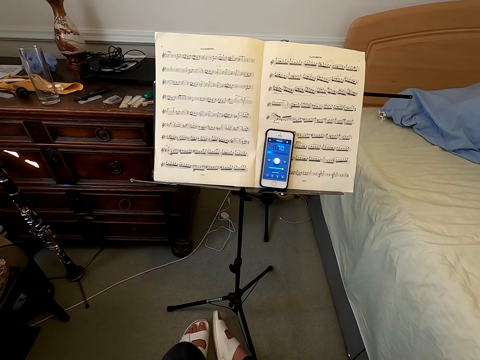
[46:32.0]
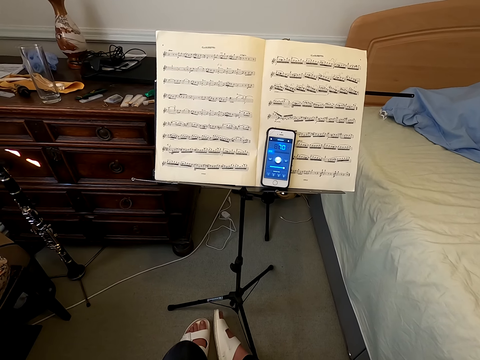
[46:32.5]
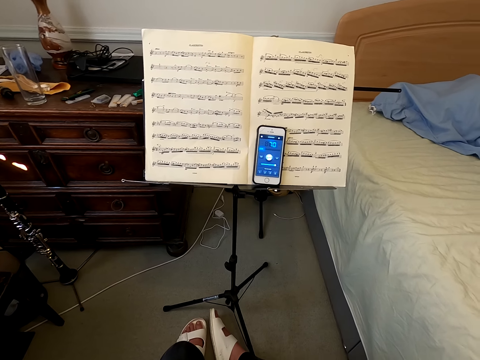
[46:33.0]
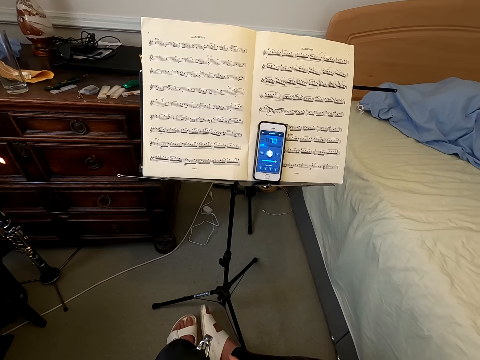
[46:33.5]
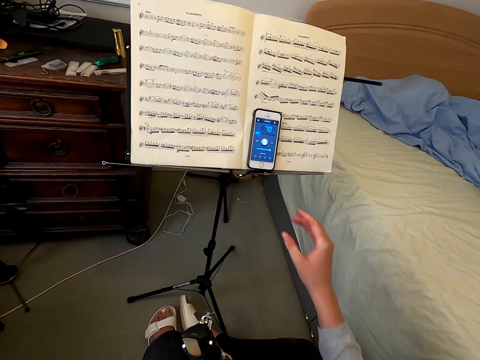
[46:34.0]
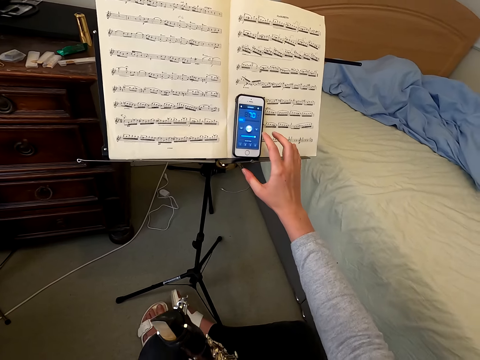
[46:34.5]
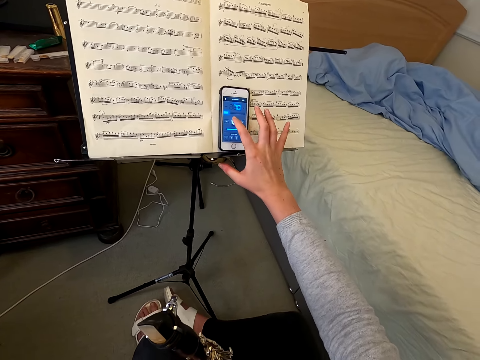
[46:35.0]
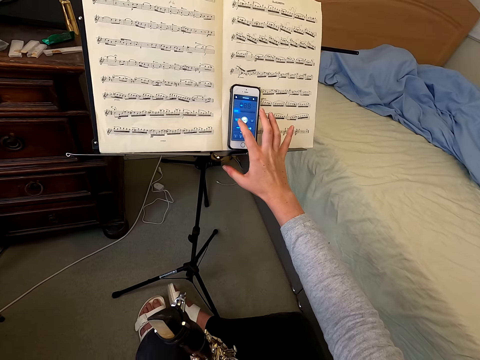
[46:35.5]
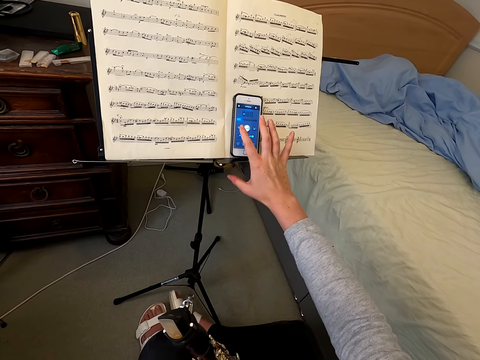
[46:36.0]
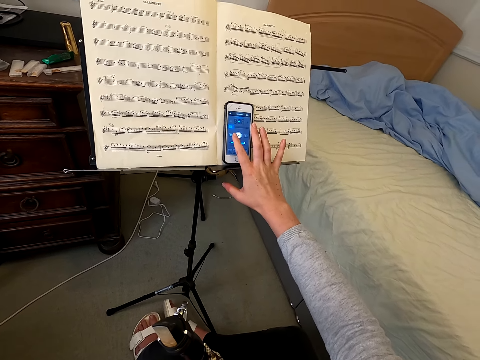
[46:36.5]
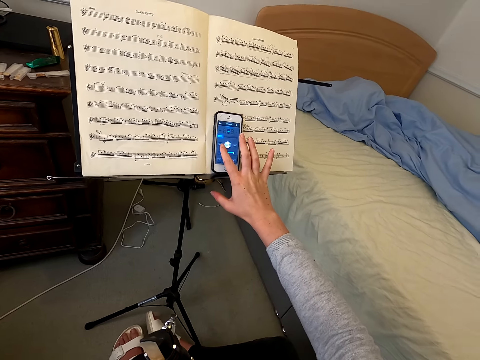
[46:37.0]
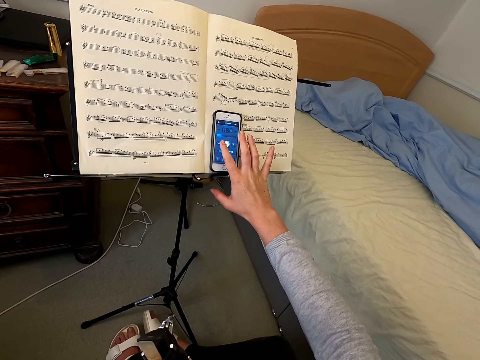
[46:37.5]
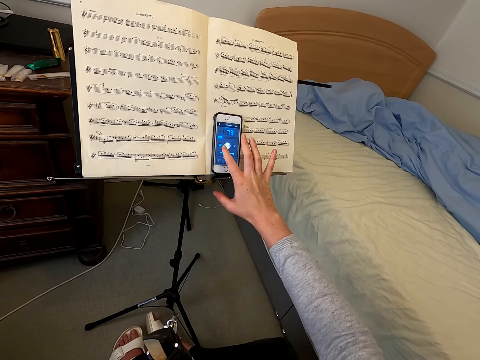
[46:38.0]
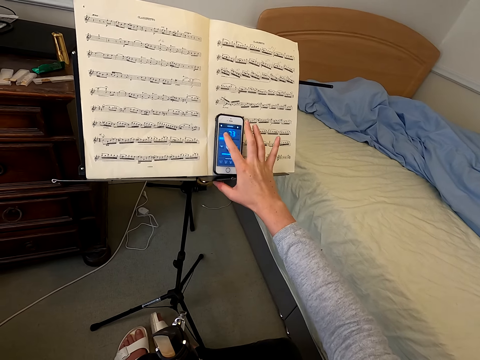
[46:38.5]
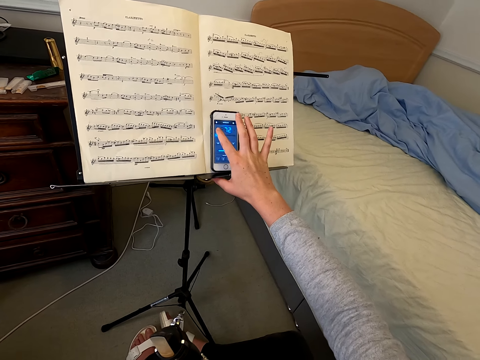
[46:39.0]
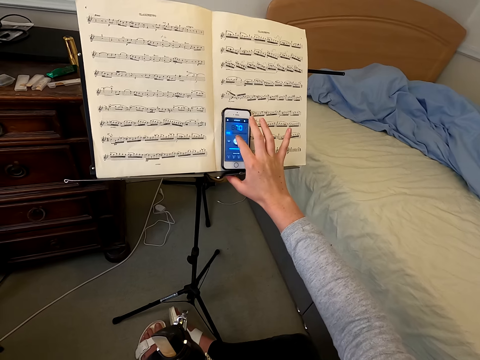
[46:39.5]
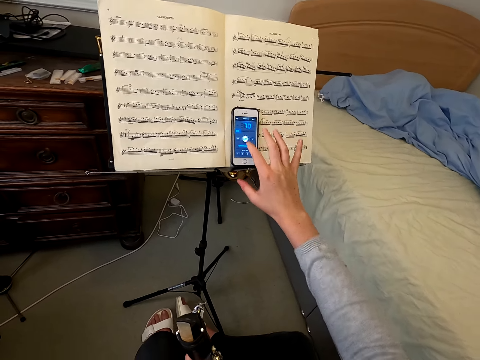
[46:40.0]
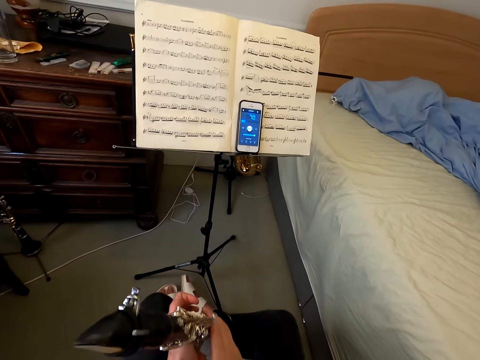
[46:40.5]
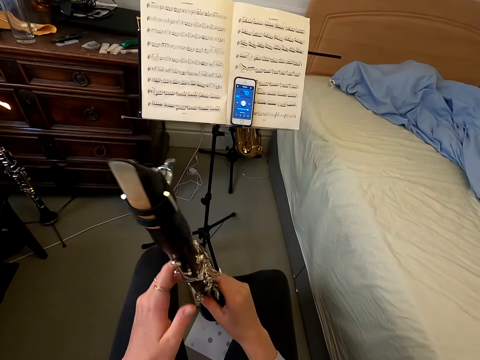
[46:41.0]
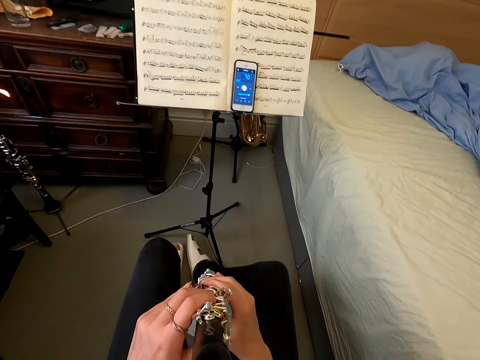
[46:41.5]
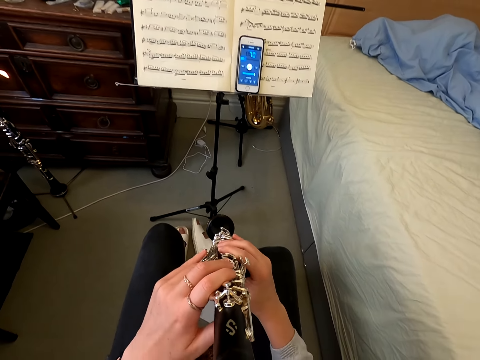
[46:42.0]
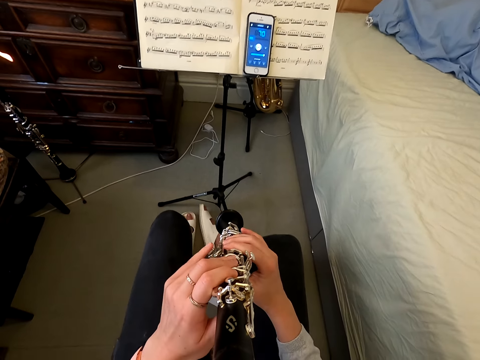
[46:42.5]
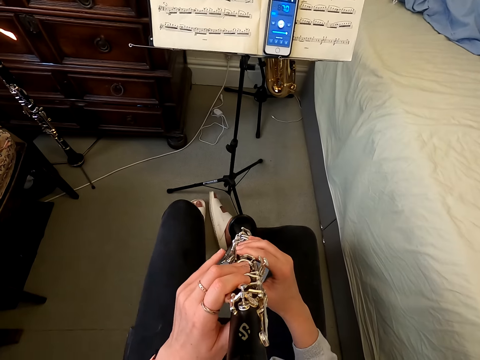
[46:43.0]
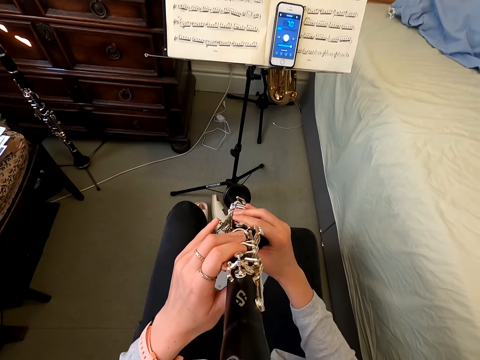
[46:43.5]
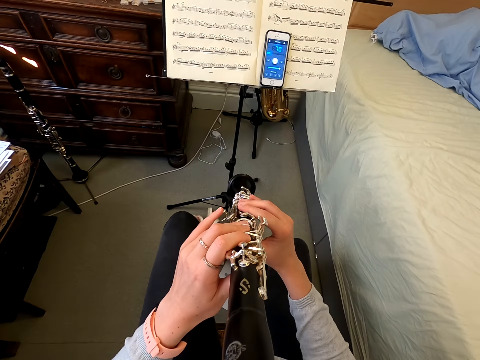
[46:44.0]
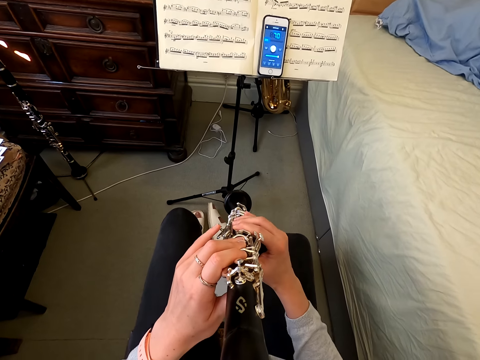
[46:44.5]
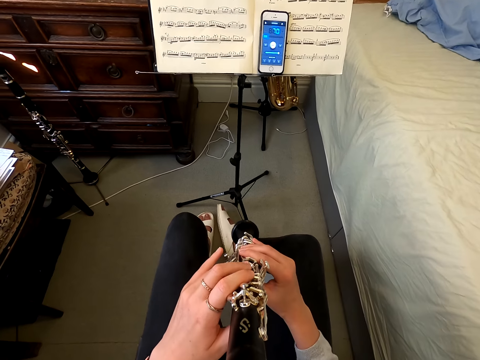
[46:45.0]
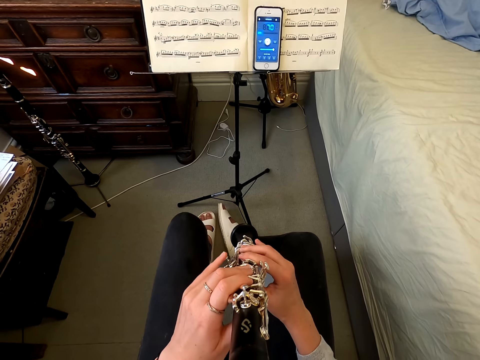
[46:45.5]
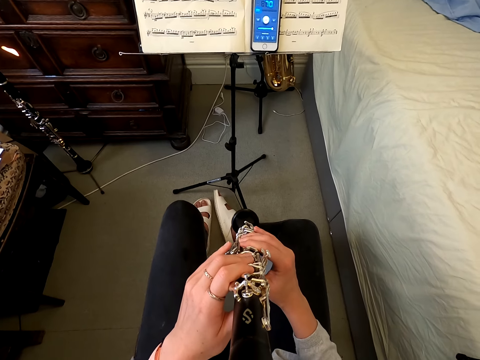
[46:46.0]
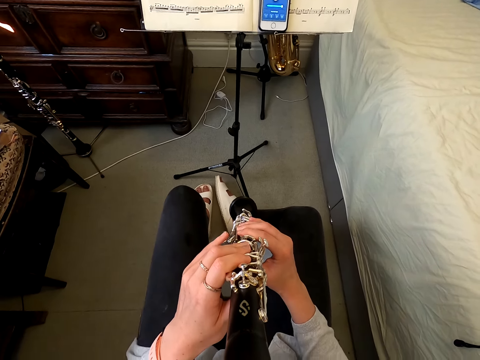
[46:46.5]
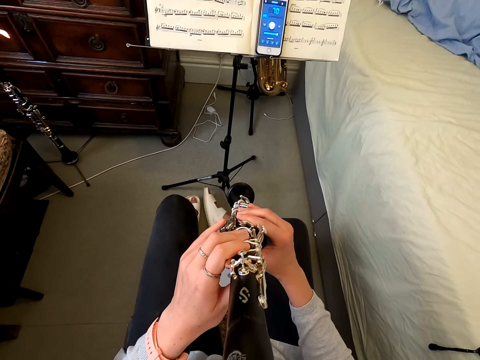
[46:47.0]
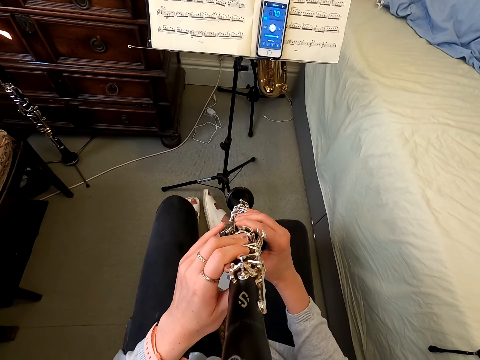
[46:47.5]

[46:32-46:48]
The camera wearer stares at the book. They tap the phone. They scroll on their cellphone. They play the clarinet.

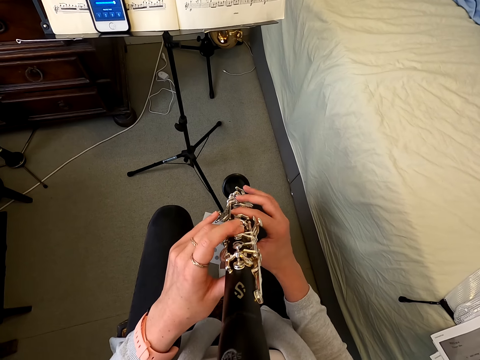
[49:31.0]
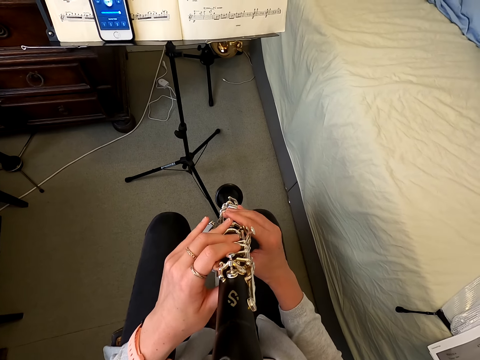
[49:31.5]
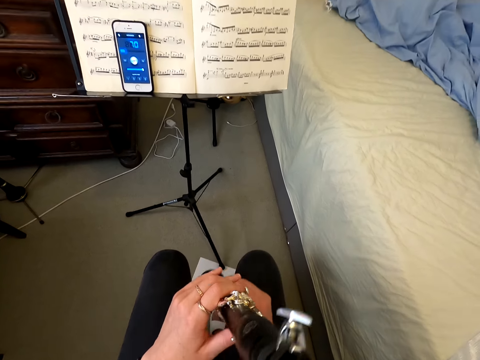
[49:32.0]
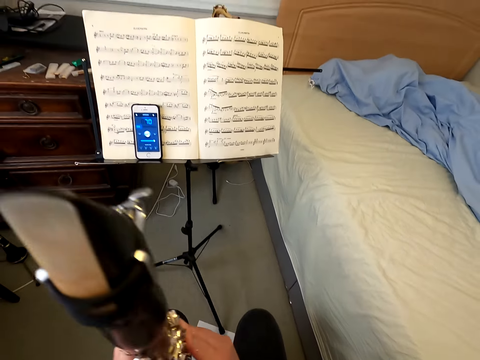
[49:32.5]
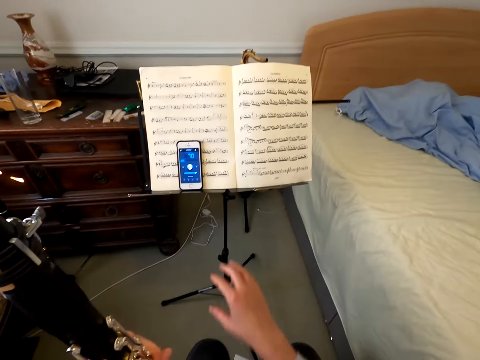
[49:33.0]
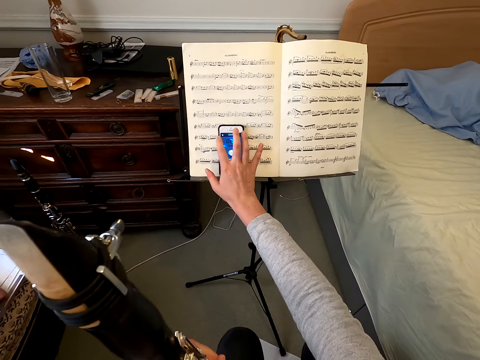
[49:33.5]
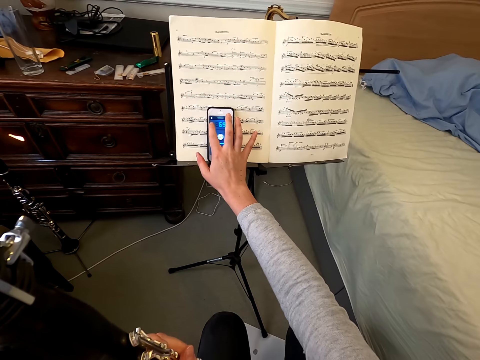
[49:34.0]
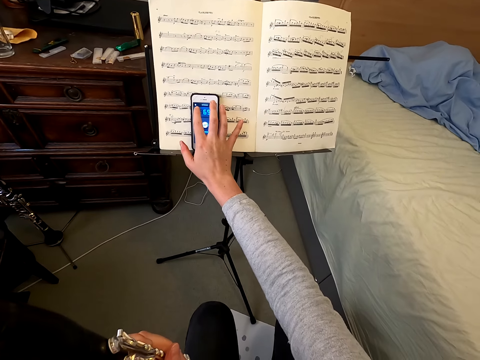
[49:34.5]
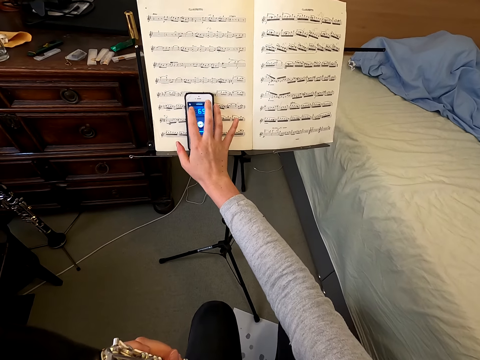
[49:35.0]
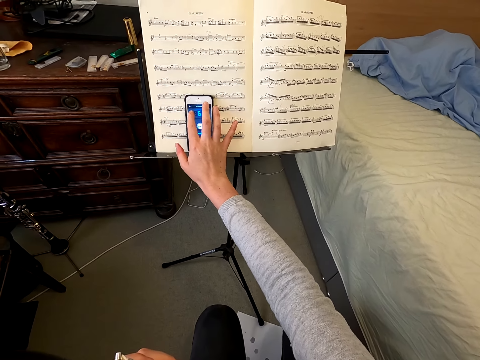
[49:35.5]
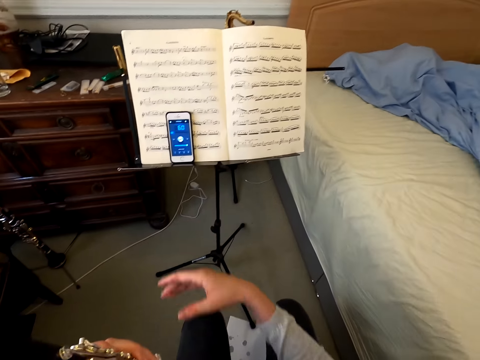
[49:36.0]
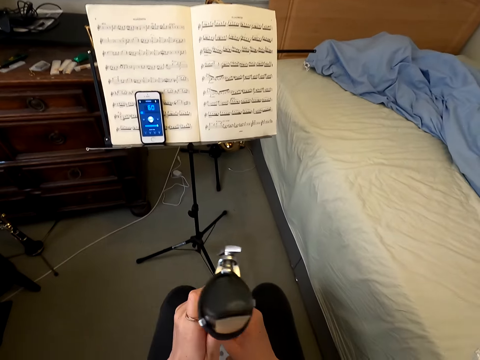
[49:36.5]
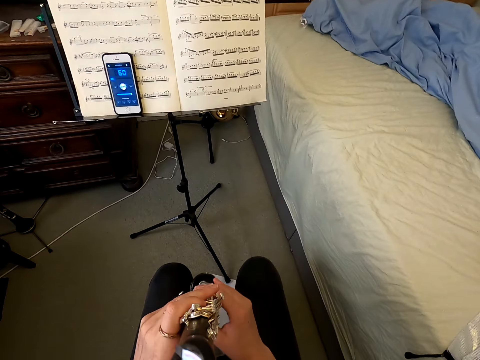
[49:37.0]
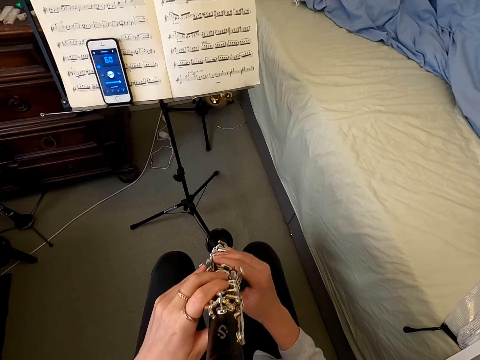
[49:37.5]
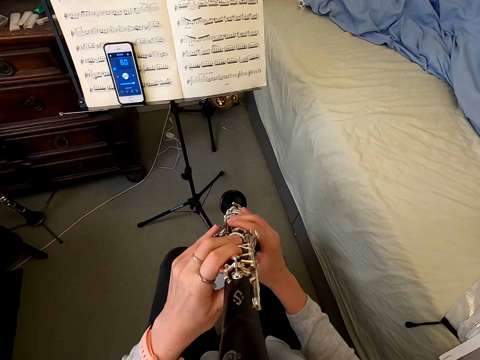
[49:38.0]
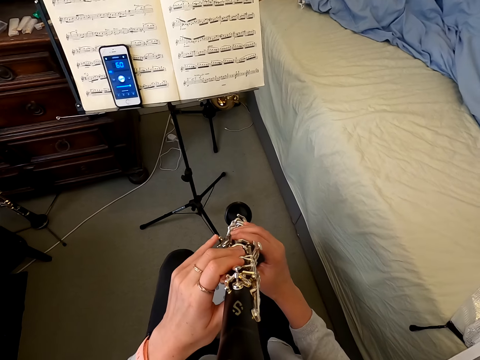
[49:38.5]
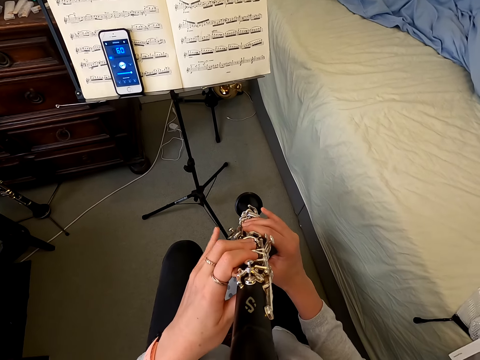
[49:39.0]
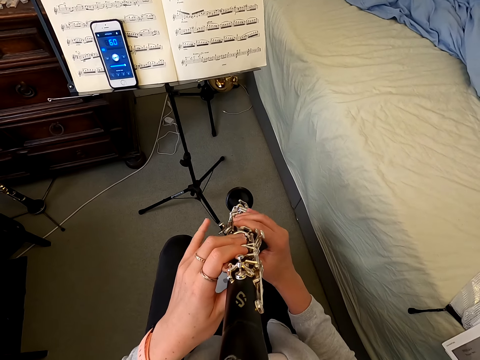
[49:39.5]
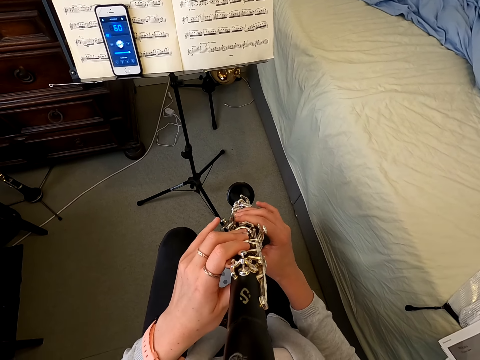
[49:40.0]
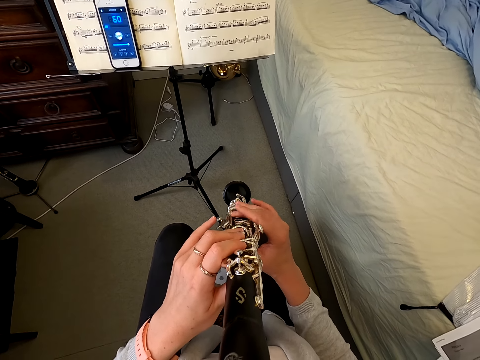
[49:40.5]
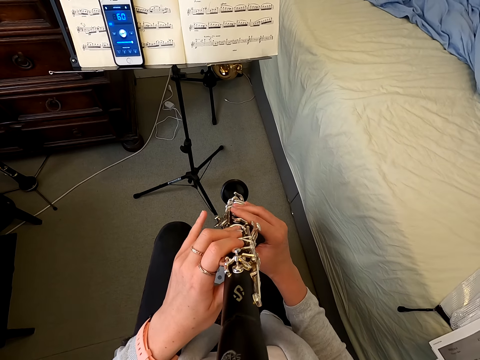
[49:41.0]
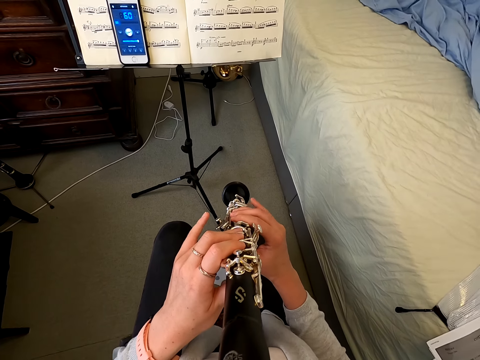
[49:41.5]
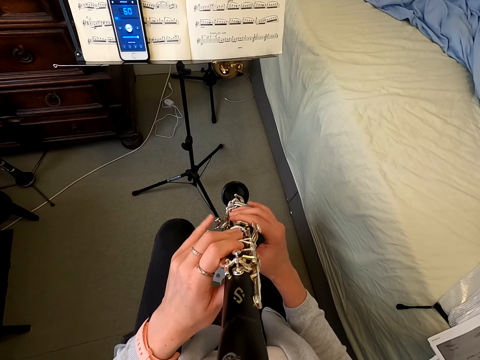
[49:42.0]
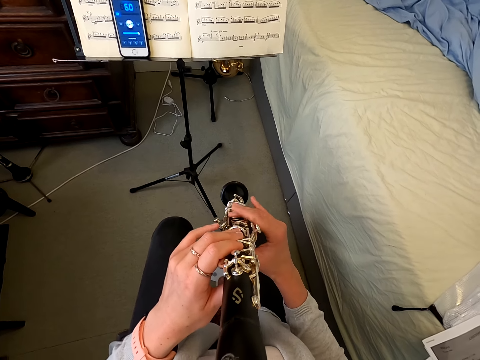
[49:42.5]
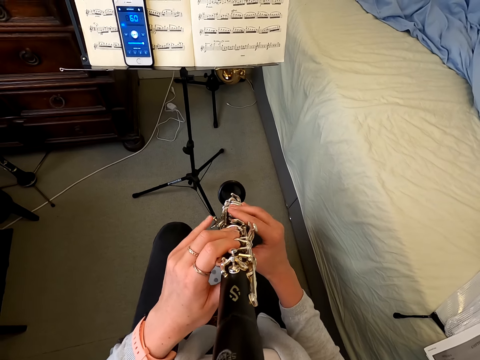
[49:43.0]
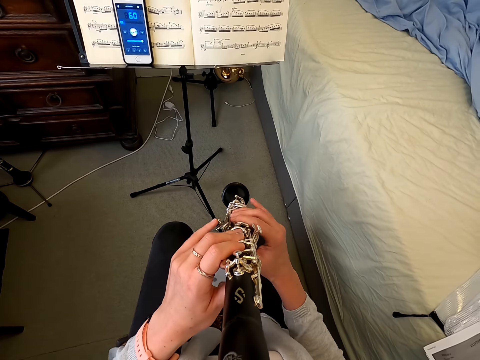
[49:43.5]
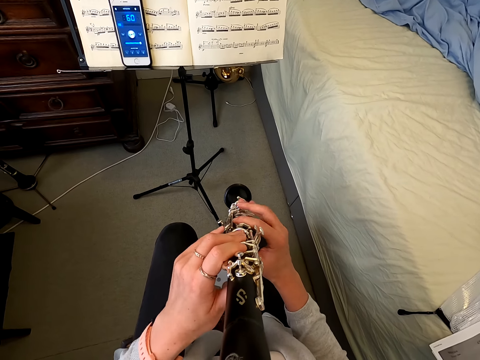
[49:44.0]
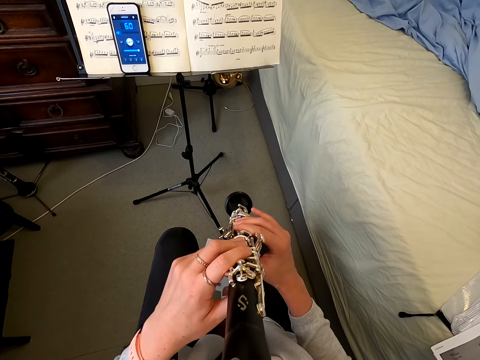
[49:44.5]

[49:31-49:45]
The camera wearer holds a reed instrument. They tap the phone. They hold the reed instrument. They play the reed instrument.
